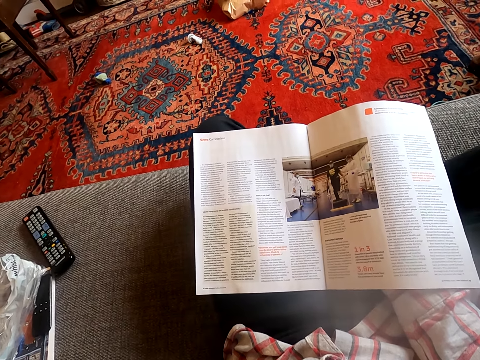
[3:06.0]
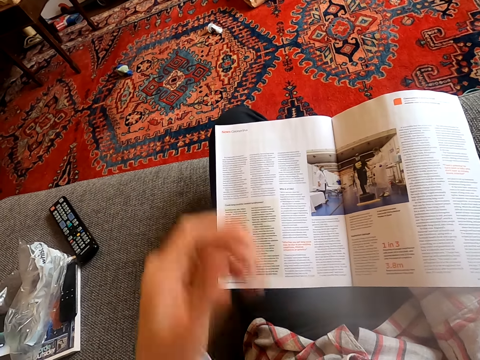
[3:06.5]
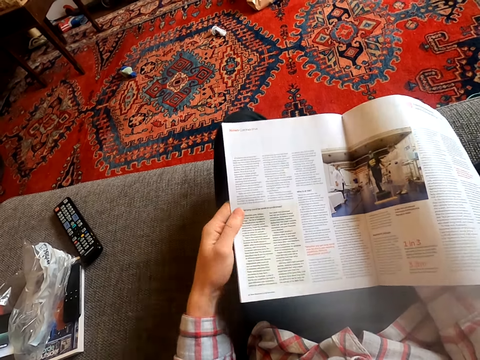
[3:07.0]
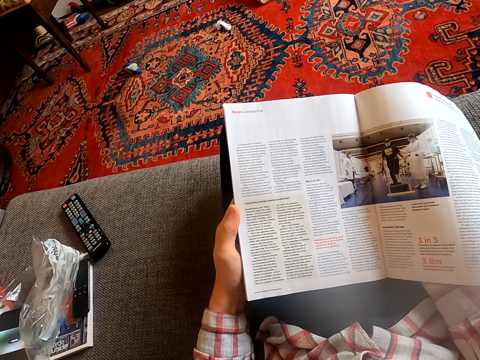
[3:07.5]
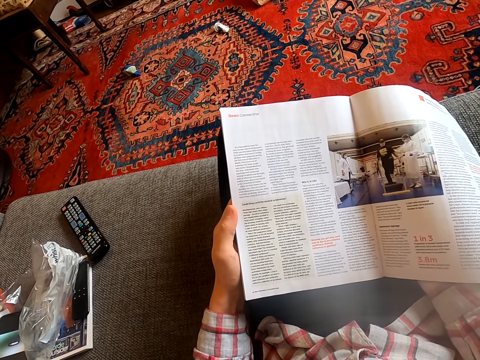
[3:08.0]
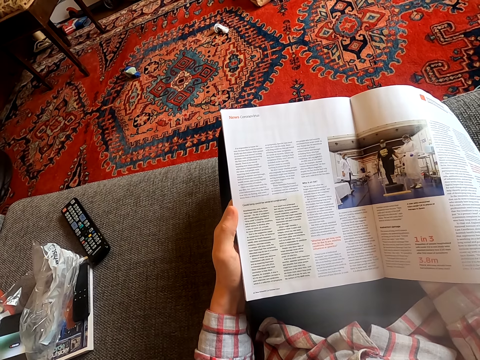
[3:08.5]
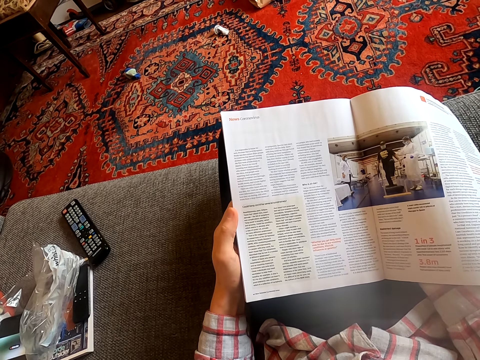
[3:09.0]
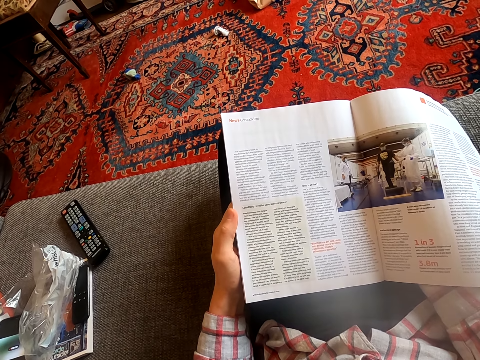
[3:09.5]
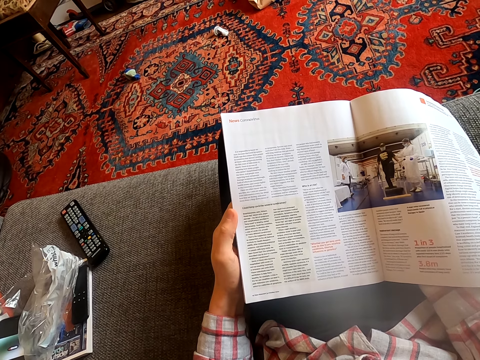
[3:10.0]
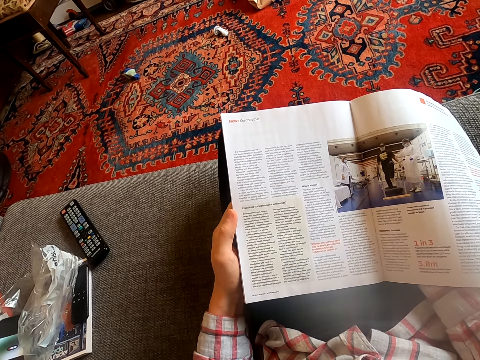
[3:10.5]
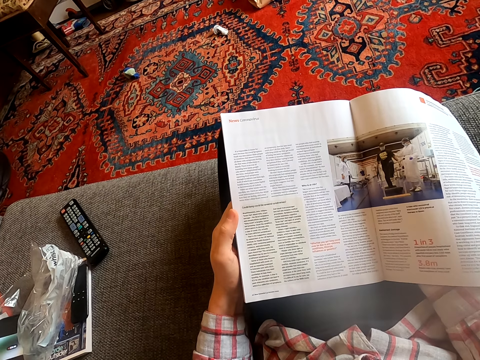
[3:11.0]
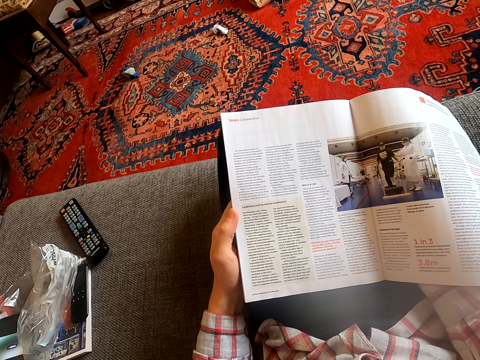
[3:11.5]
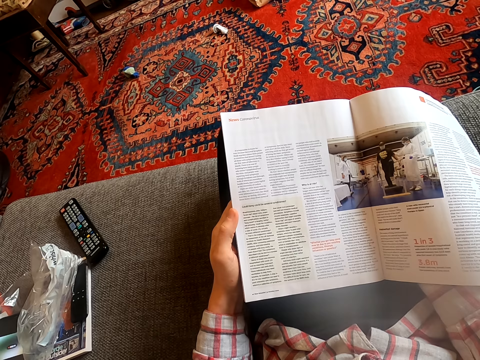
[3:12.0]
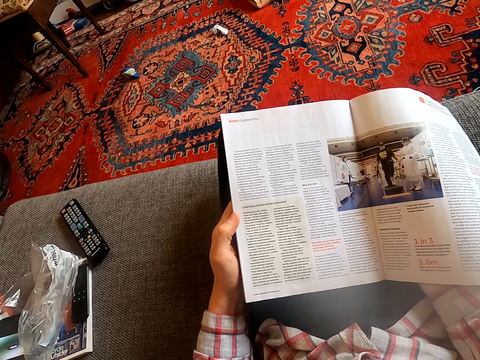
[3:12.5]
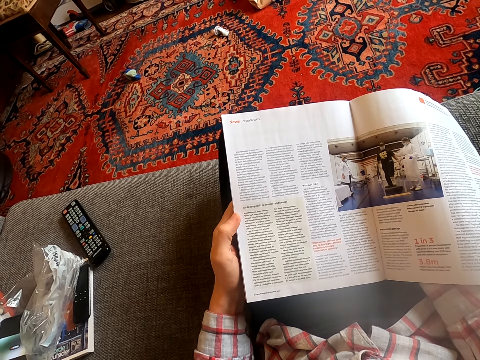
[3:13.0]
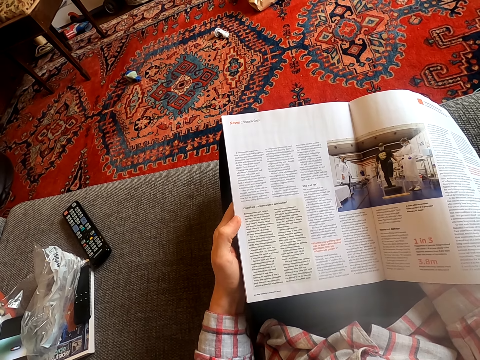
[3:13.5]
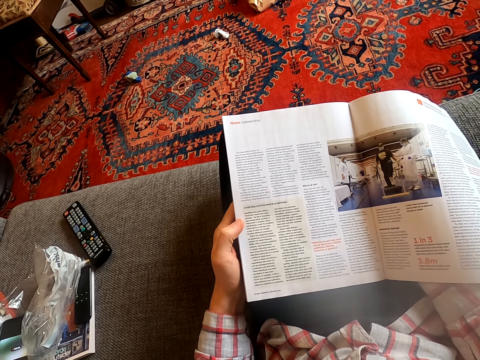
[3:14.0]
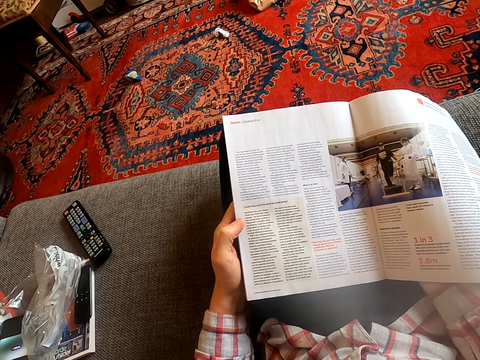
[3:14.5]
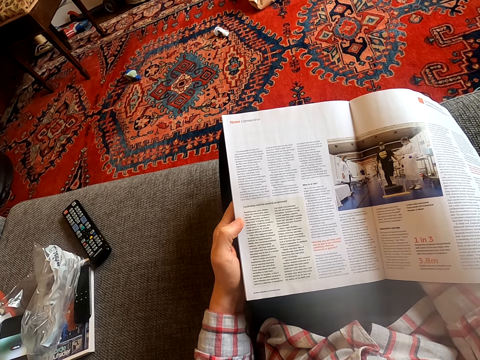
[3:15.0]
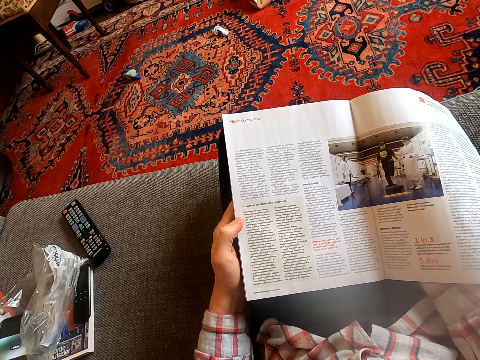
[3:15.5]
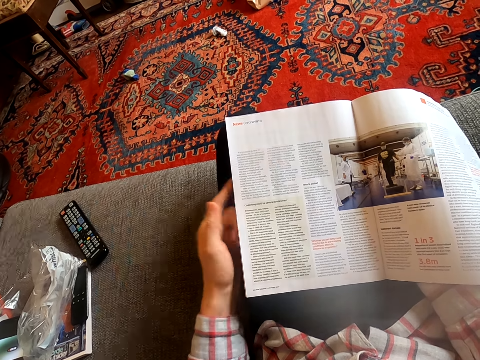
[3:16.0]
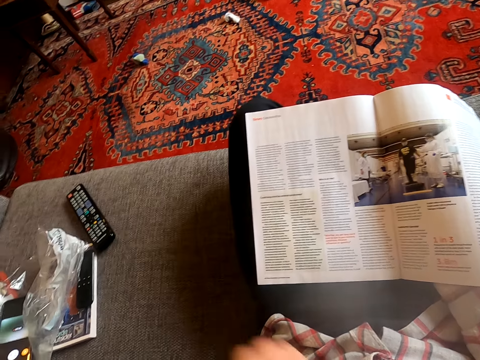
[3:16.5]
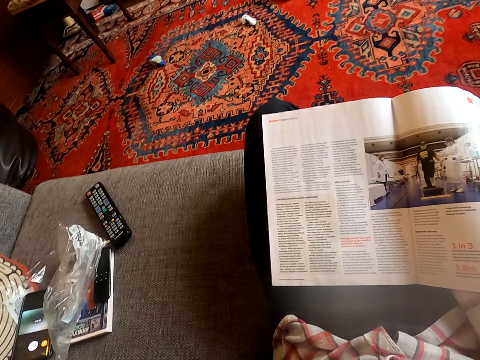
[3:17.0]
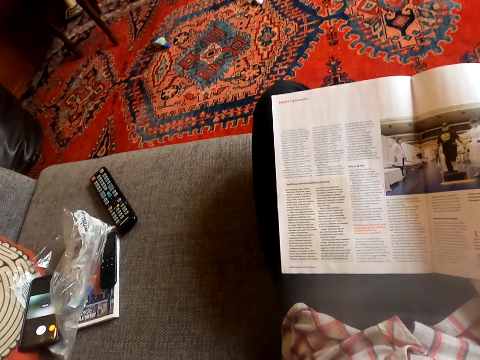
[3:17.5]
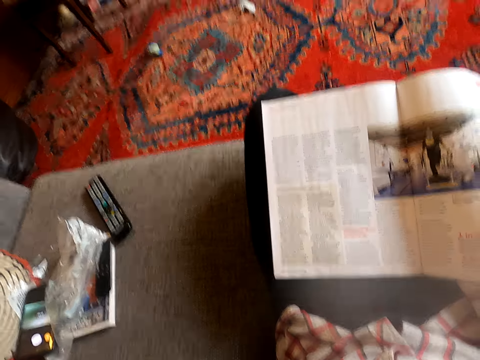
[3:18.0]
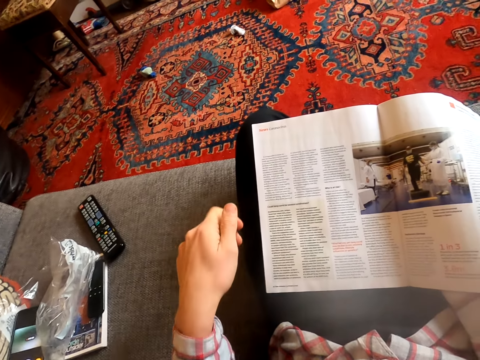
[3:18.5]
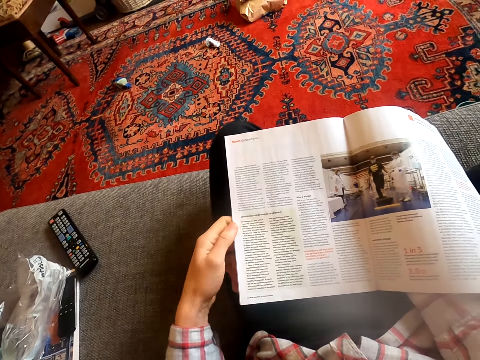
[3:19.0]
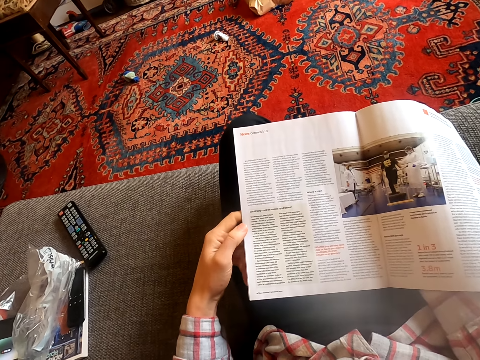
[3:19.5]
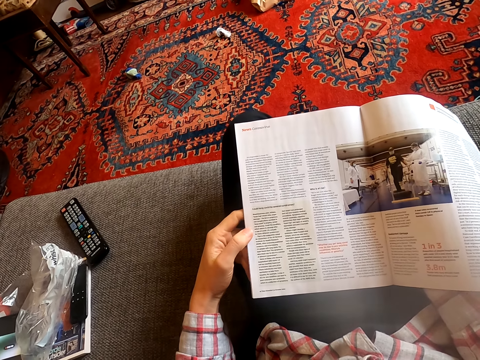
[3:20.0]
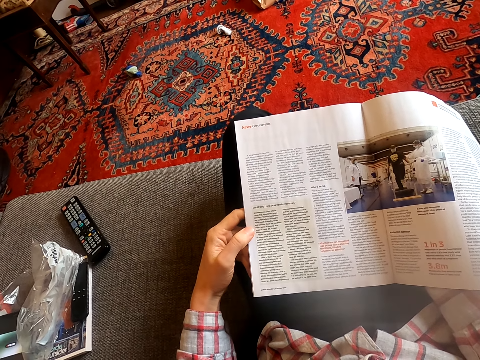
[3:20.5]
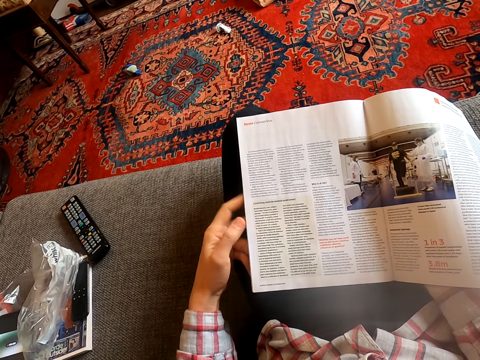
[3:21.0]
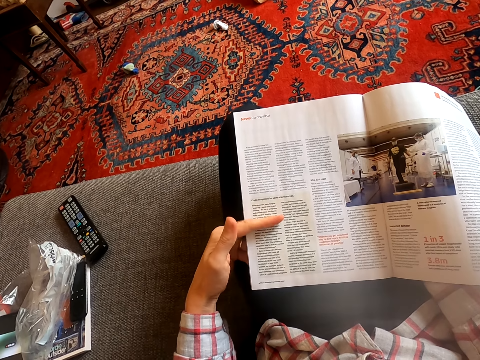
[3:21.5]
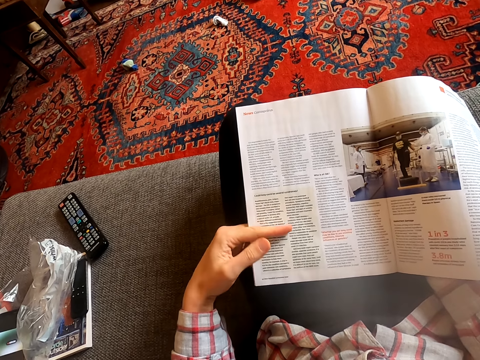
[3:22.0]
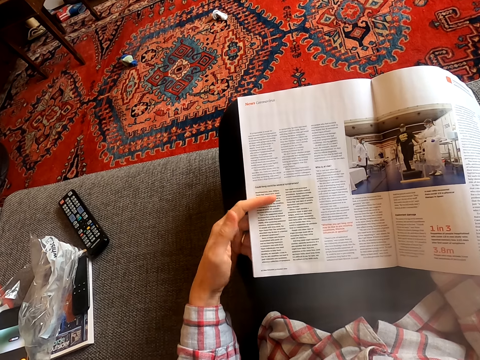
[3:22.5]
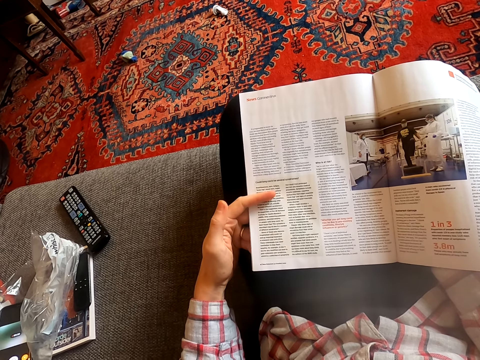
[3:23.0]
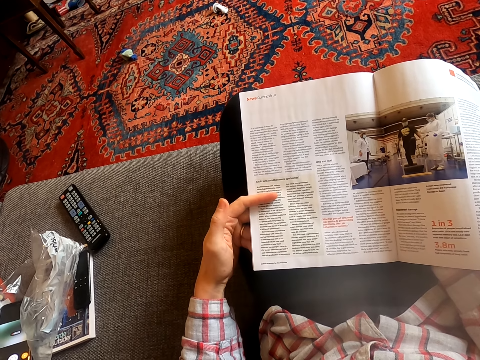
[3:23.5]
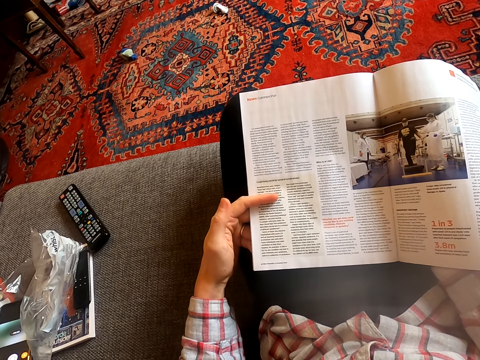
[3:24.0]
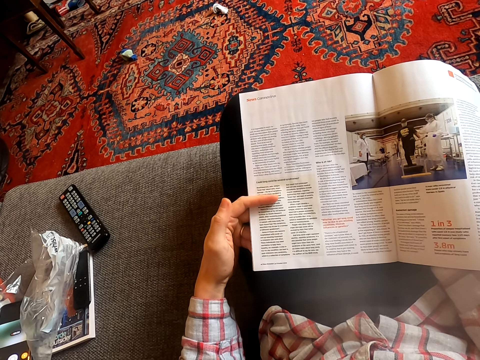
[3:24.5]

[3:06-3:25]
The camera wearer raises his hand. He holds a book. He stares at the book. He raises his hand. He holds the book. He stares at the book.

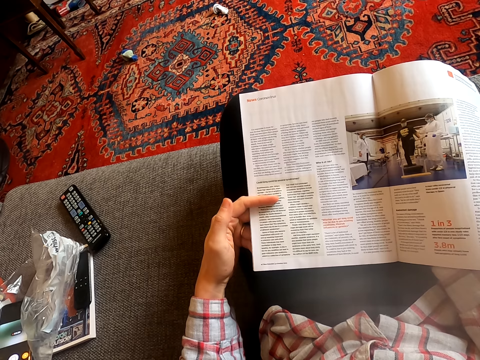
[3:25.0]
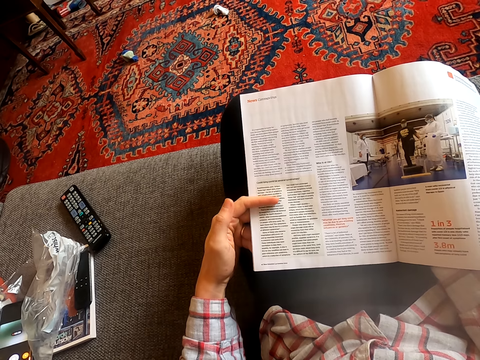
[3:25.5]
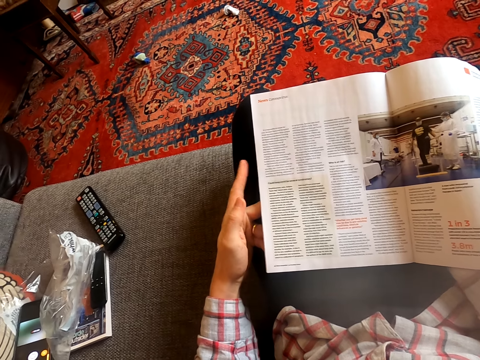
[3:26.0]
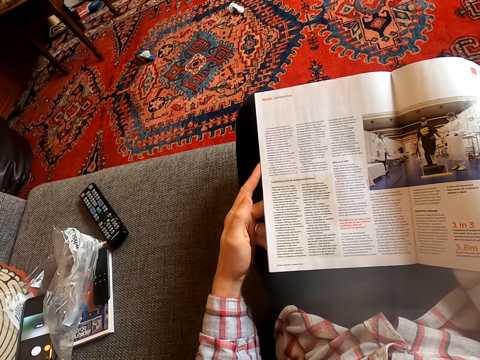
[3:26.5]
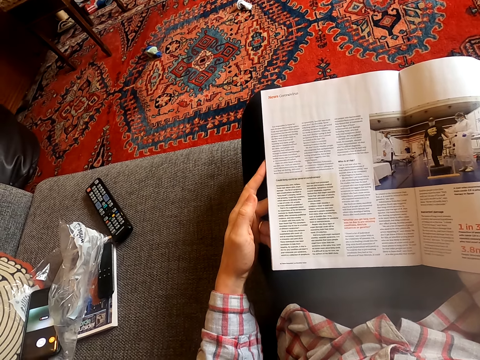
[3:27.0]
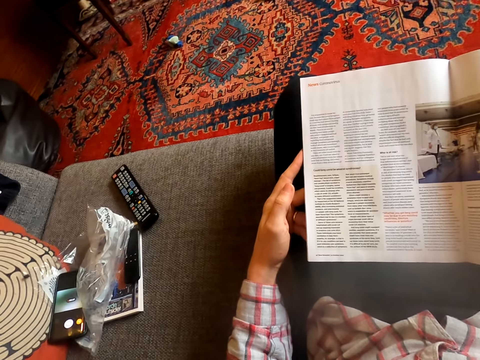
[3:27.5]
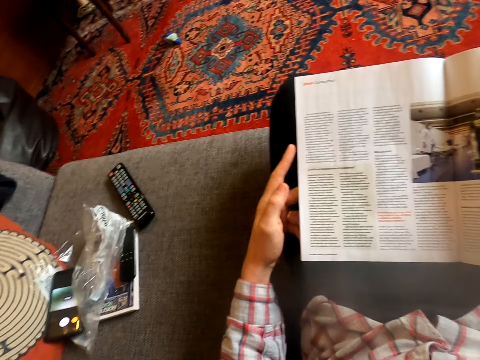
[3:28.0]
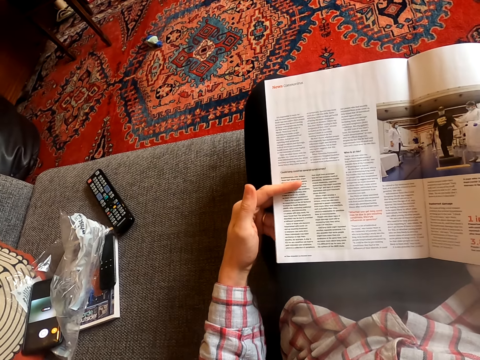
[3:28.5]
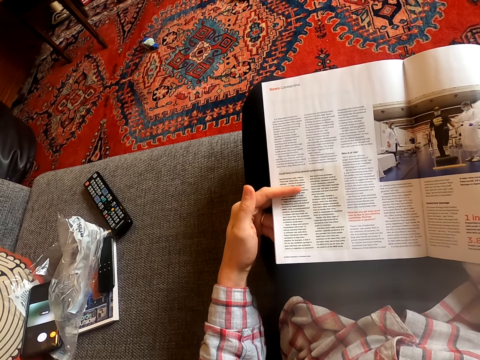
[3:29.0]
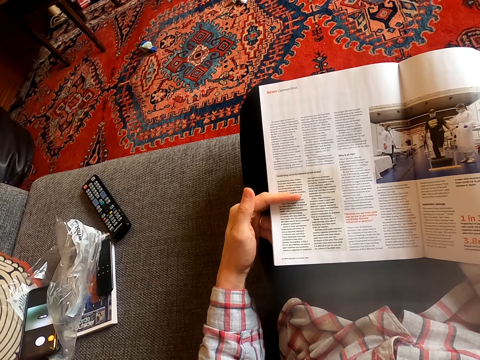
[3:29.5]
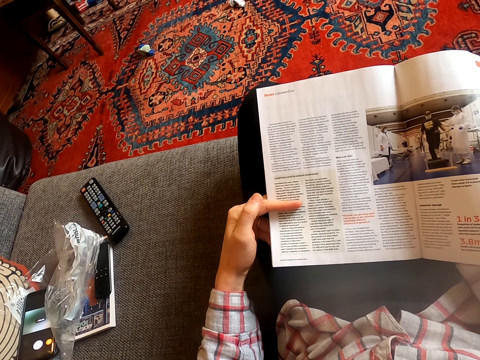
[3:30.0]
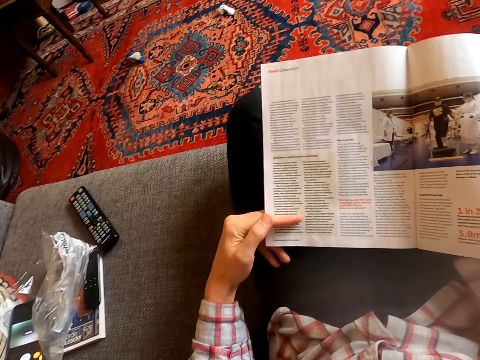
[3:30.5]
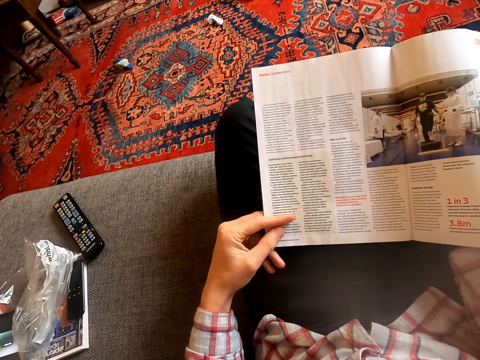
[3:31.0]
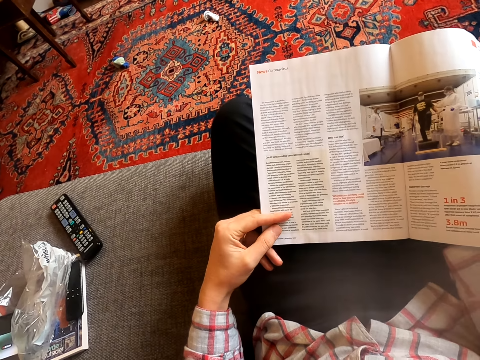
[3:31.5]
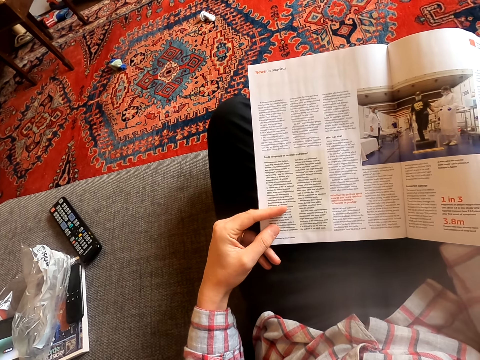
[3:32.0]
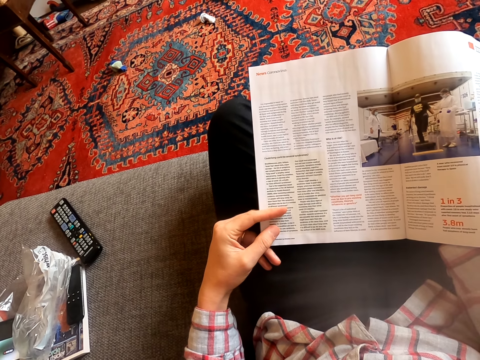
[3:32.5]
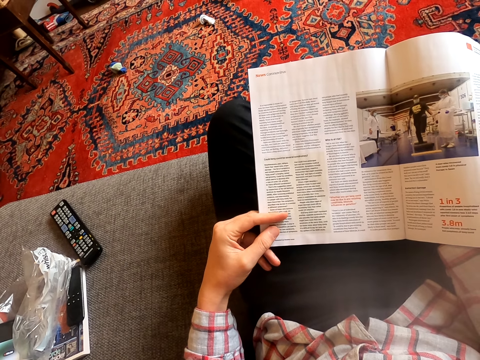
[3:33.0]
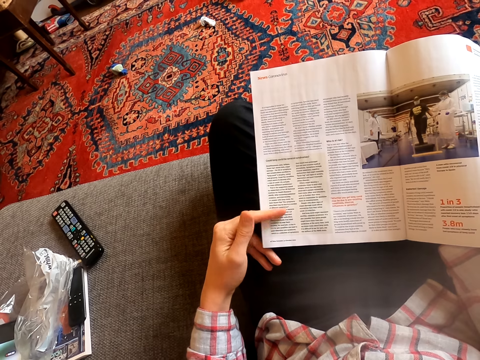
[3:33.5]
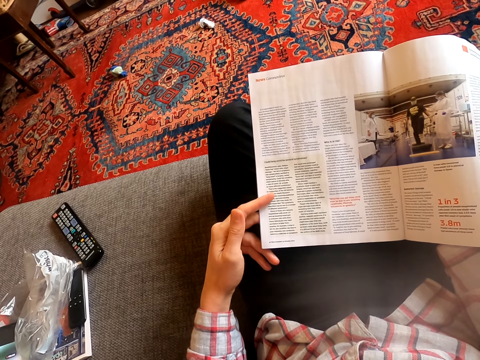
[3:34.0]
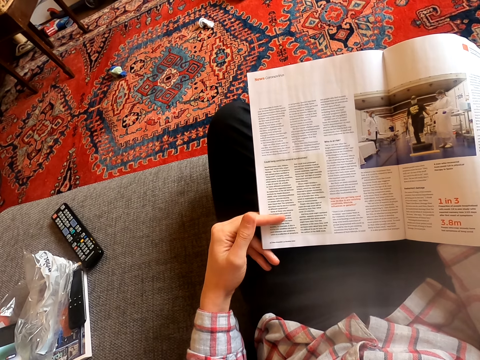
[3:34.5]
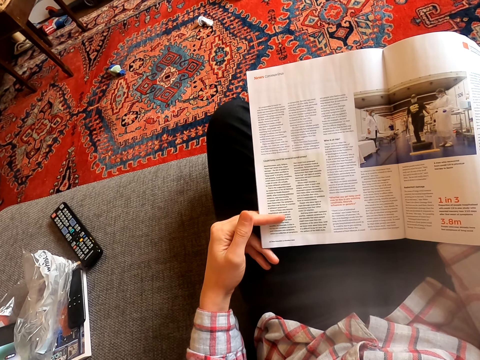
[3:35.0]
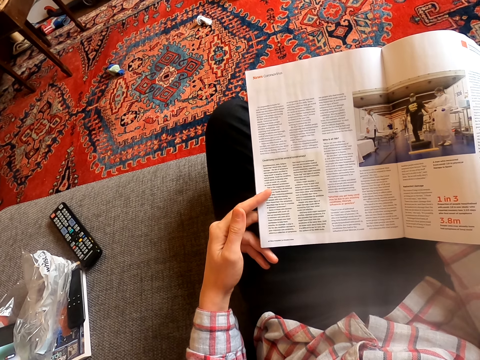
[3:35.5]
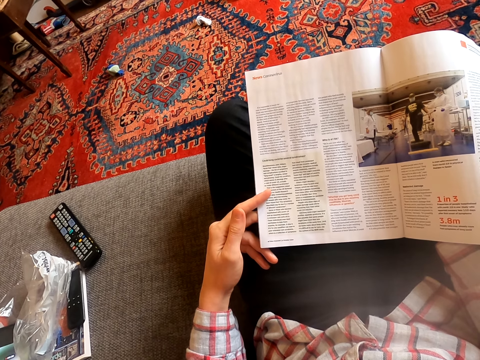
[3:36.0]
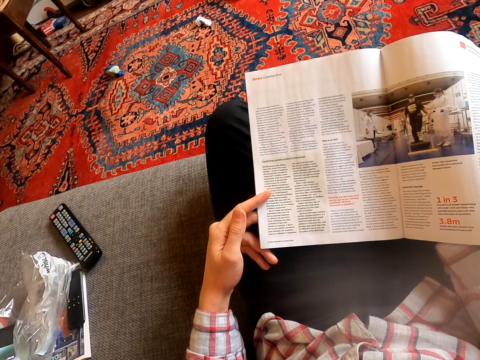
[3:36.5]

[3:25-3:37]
The camera wearer moves his fingers. He stares at the book.
